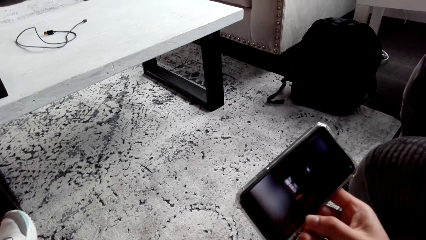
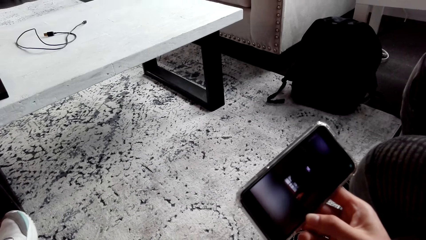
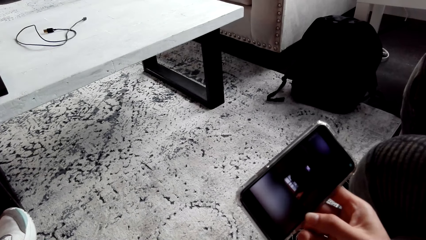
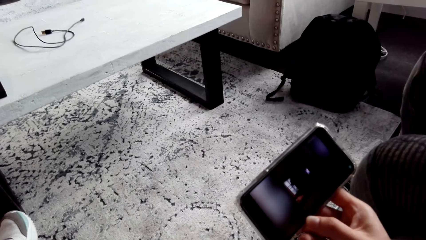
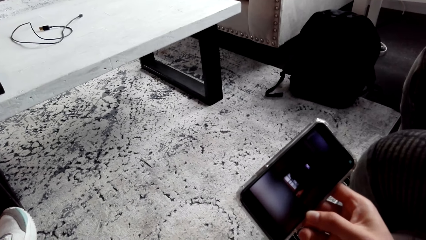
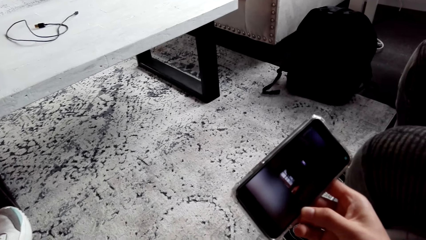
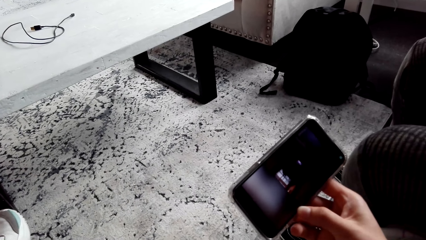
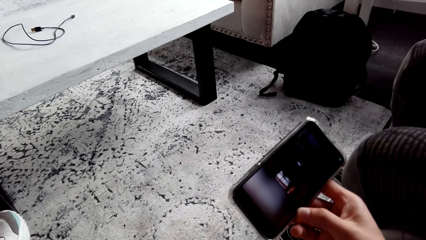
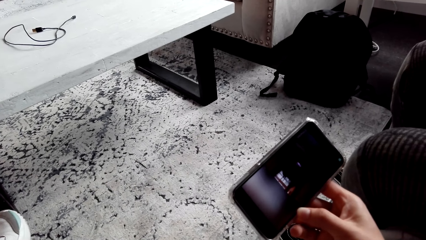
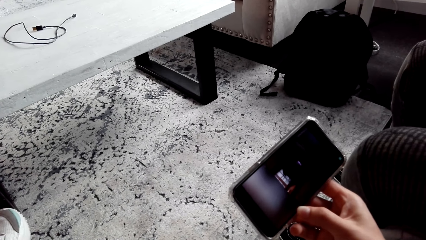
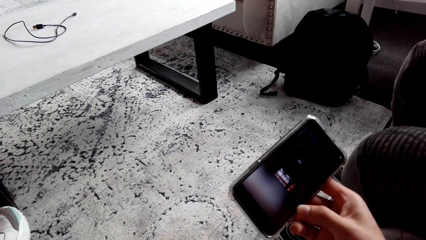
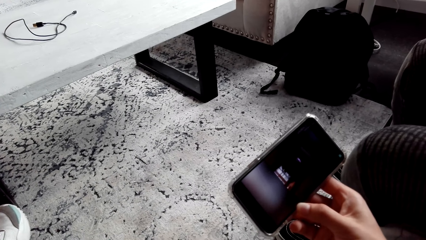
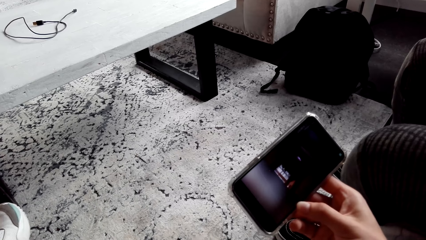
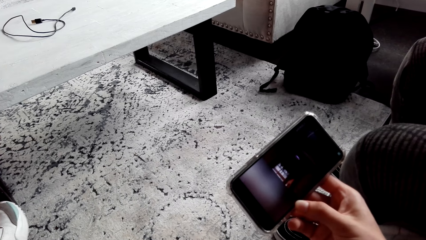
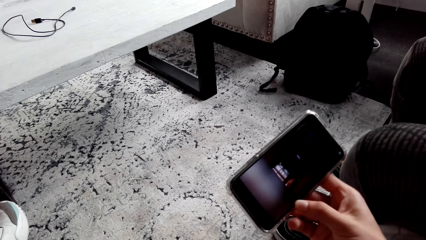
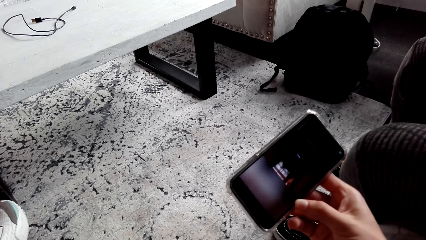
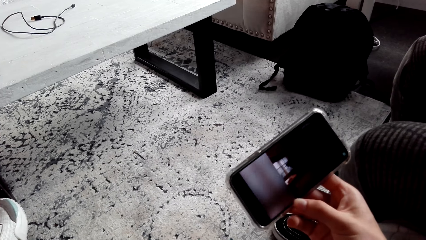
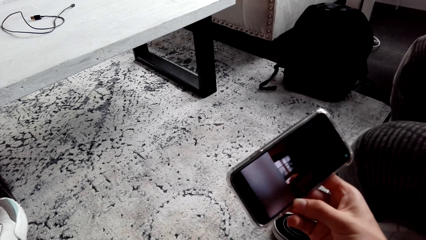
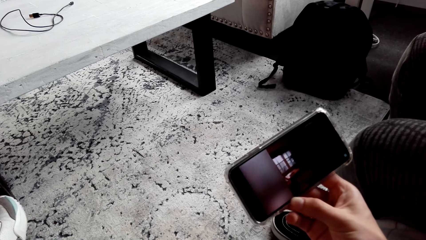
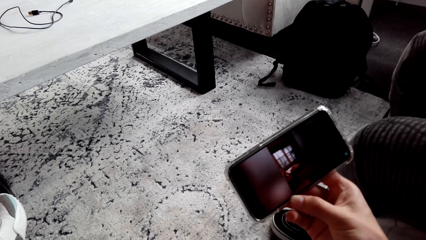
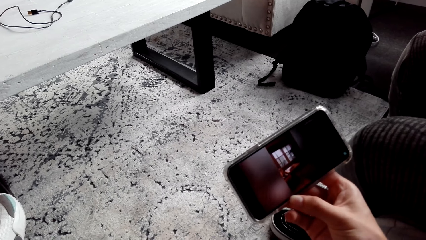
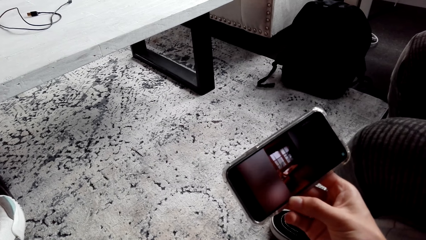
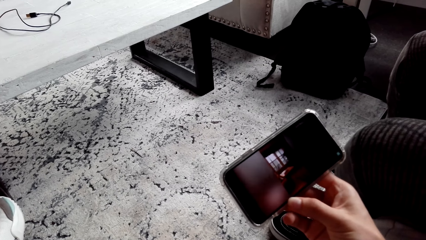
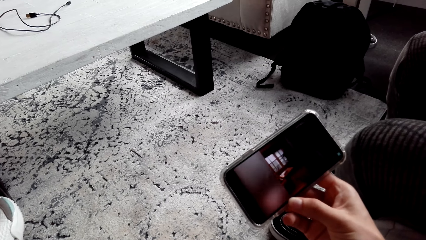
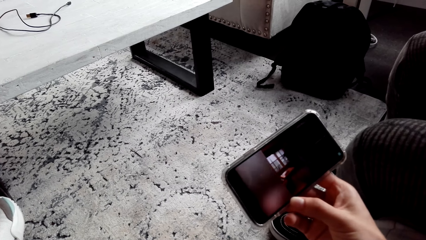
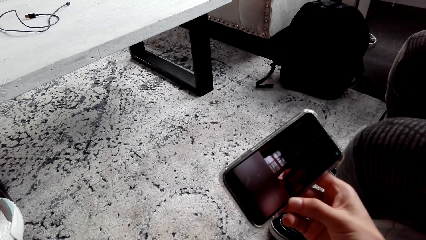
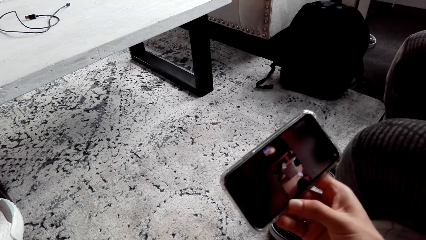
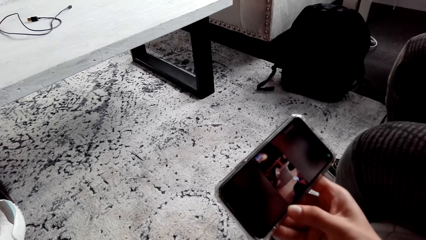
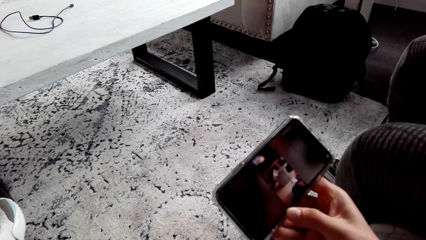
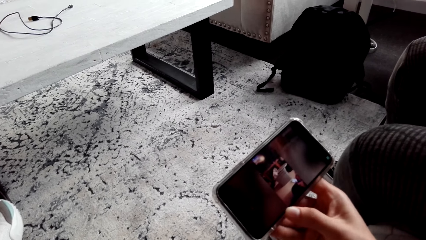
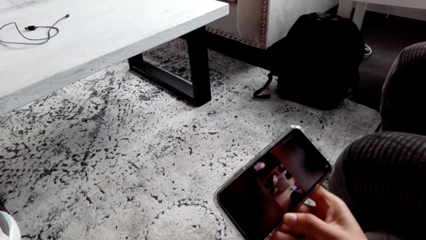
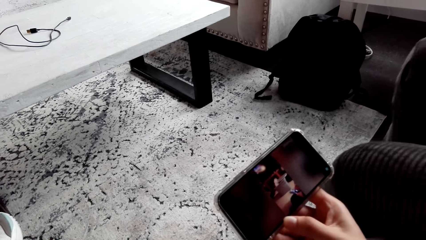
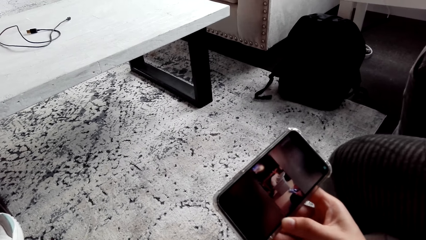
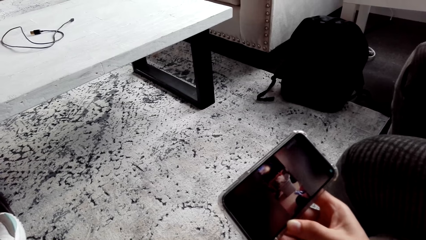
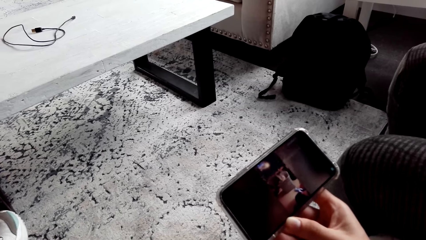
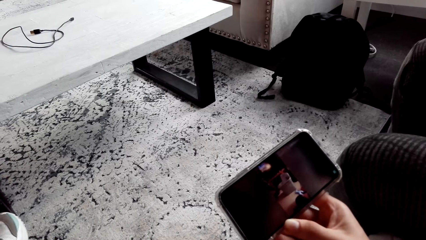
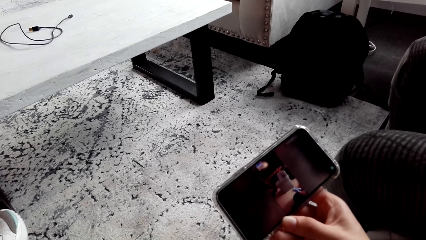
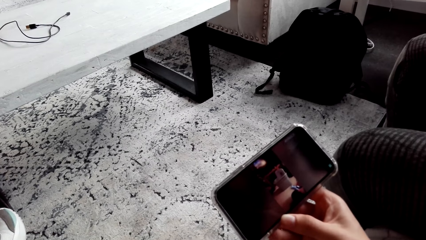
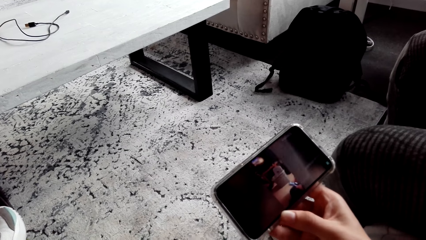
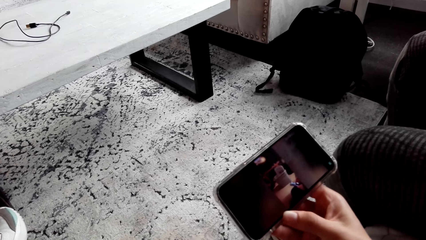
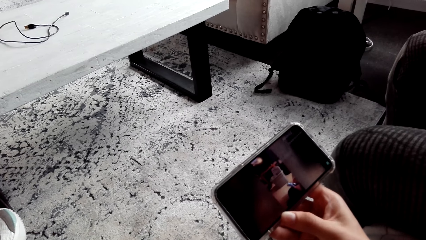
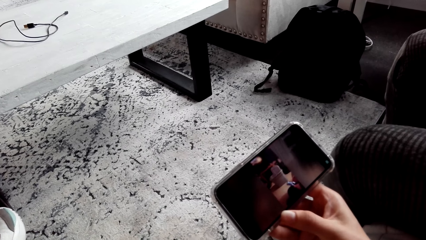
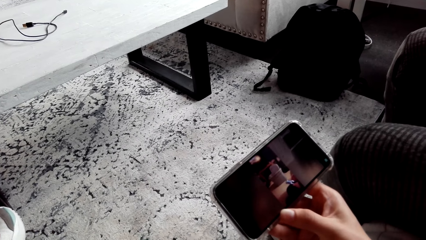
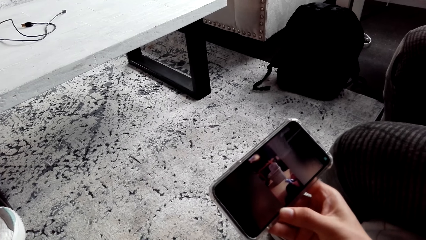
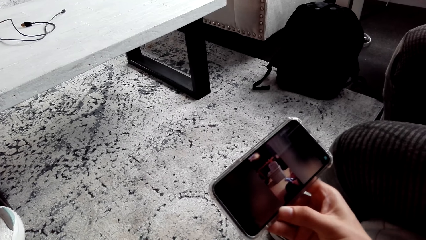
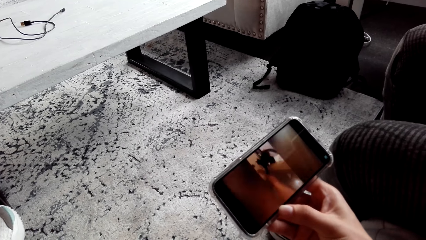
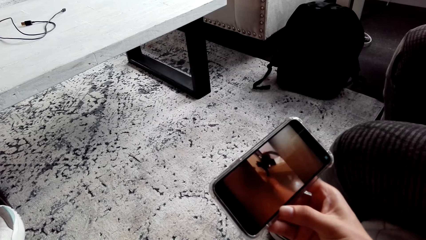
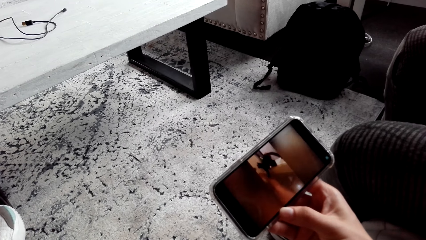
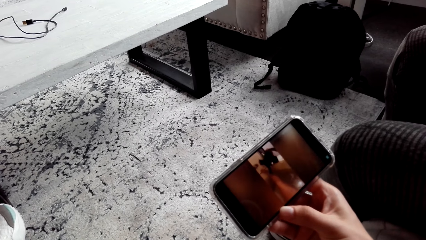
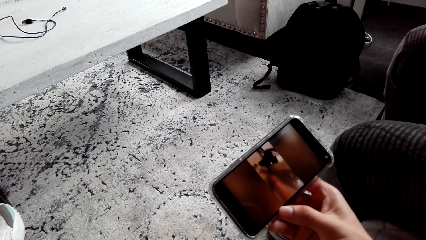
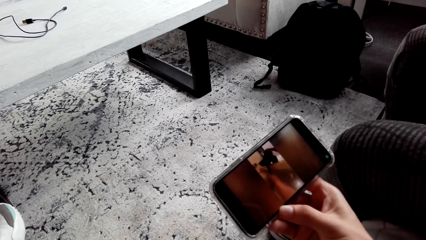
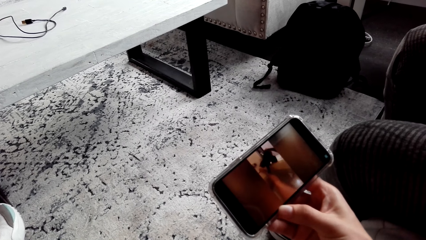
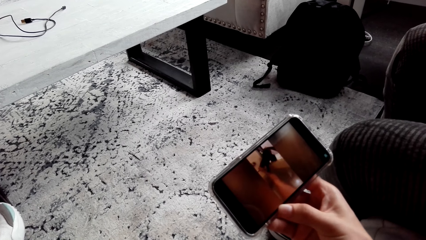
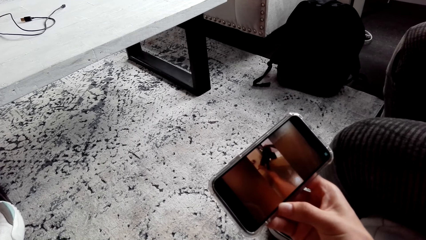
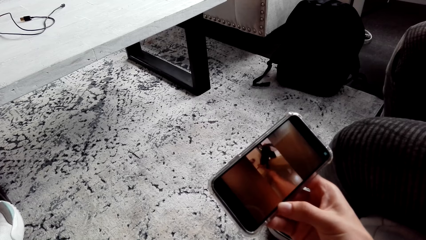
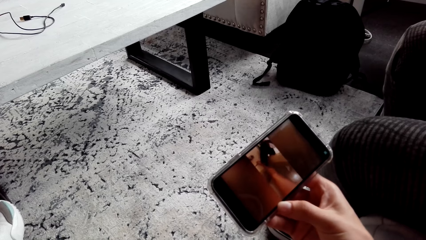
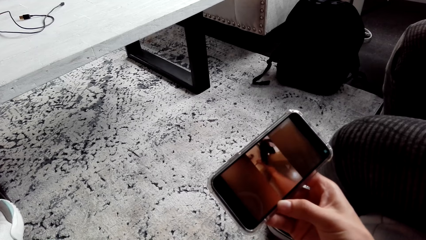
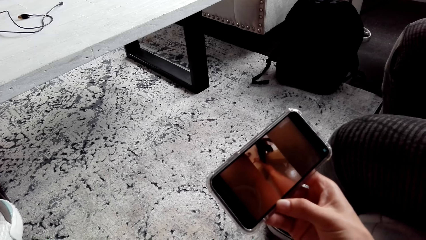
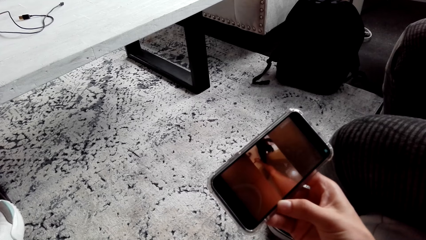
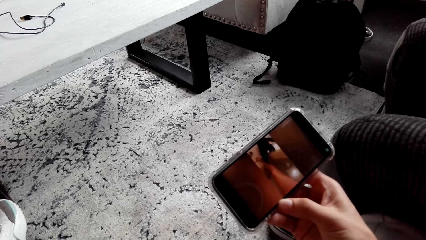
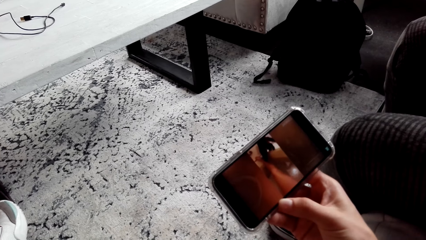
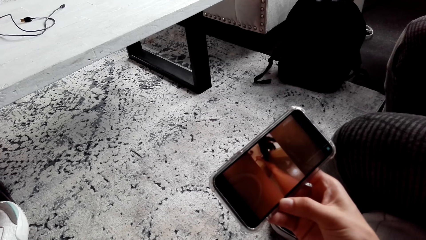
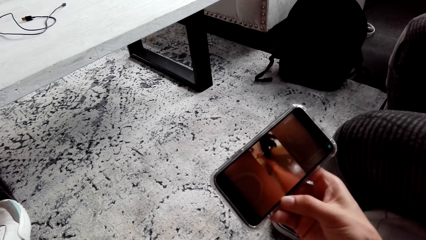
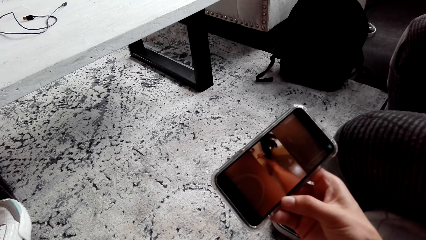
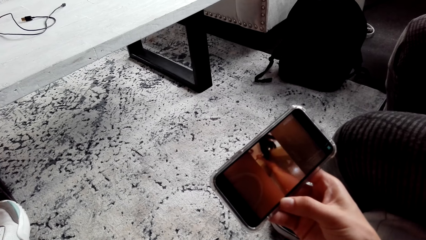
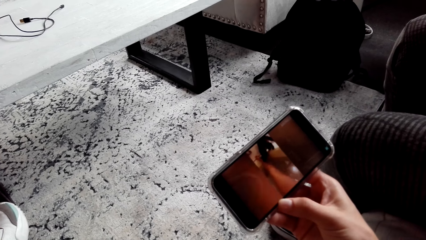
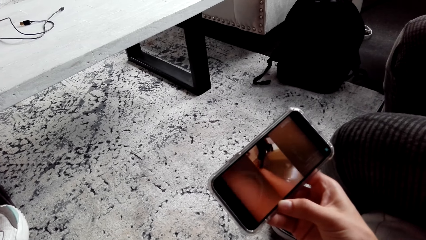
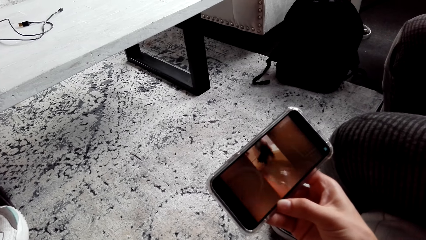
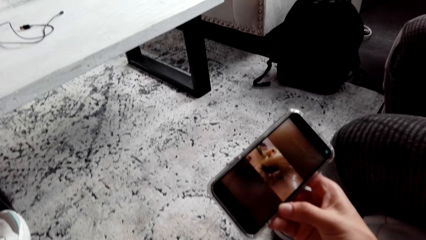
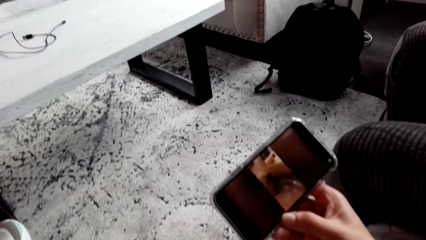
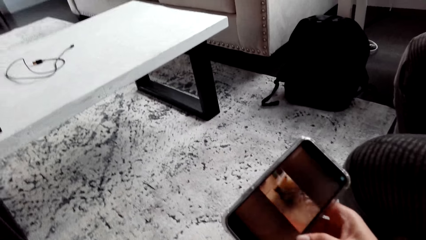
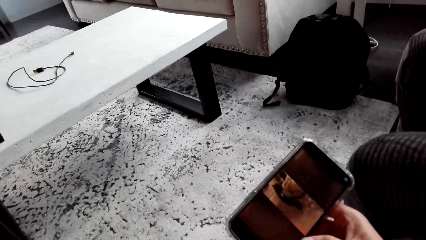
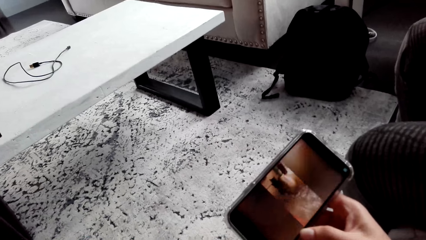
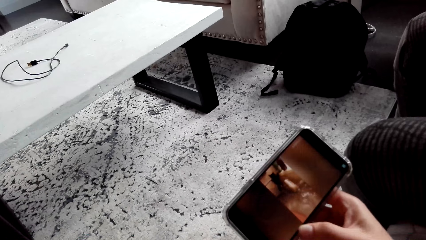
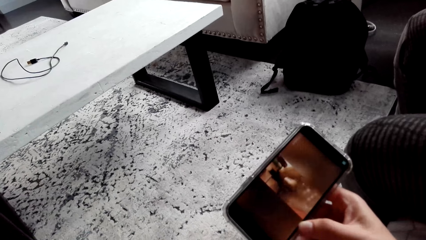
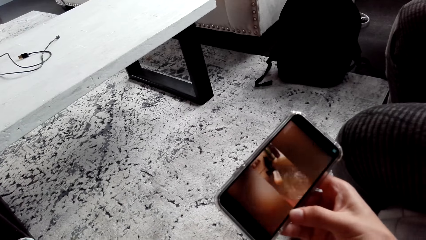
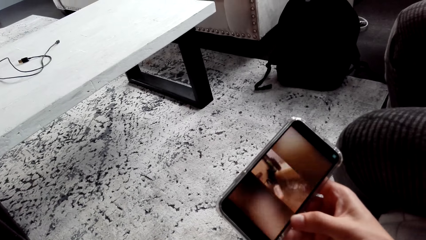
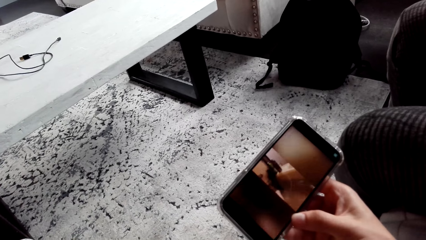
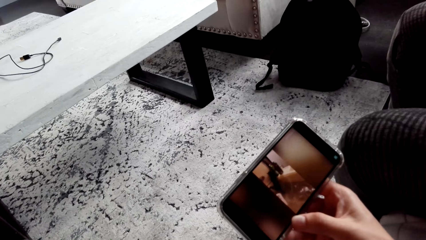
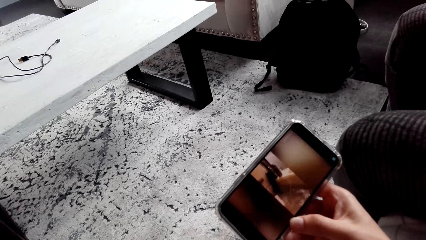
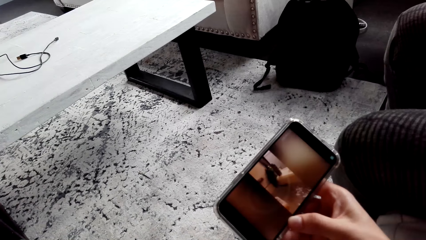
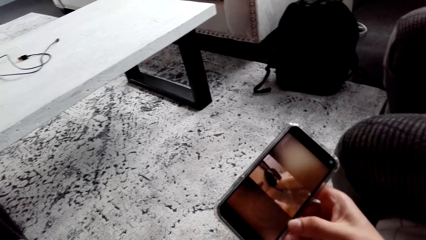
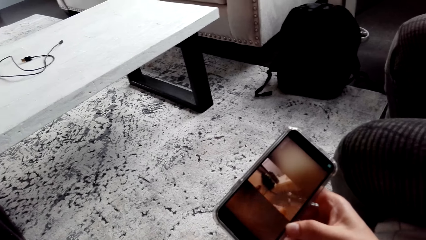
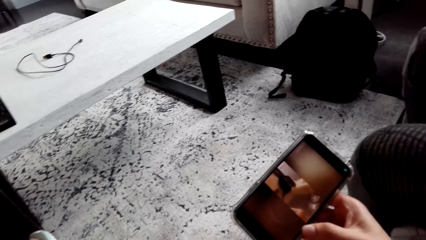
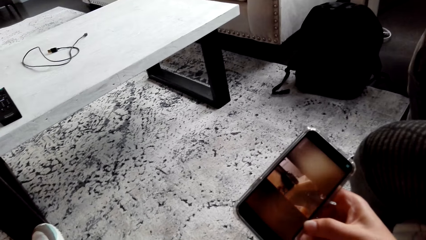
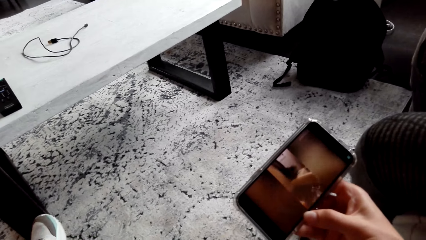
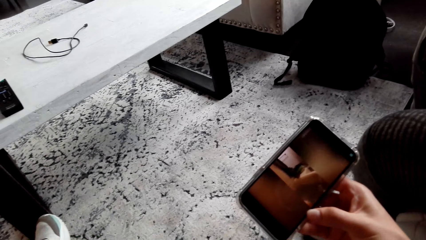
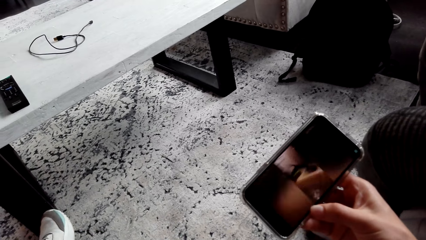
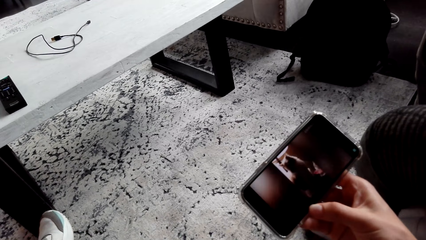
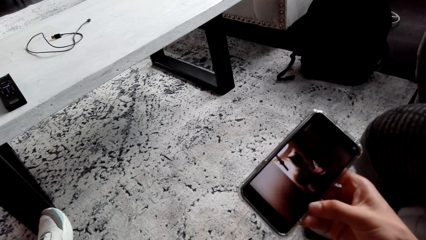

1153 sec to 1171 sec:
The camera wearer watches a video on the phone. They watch the video on the phone repeatedly.
